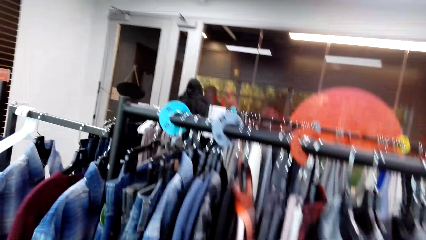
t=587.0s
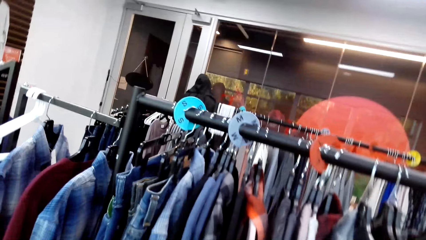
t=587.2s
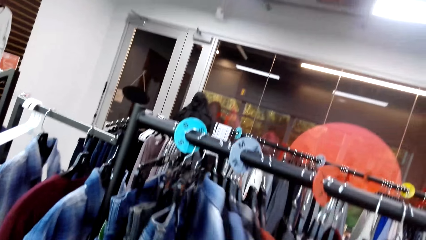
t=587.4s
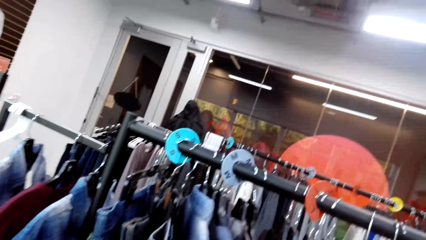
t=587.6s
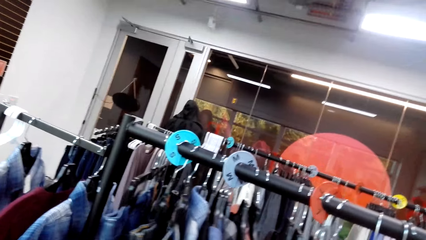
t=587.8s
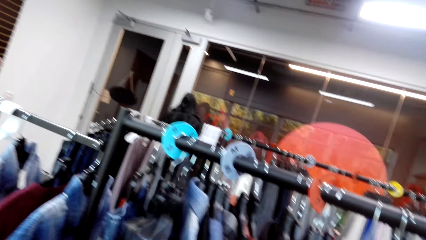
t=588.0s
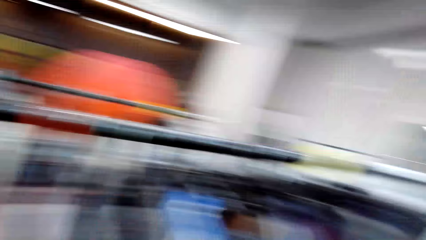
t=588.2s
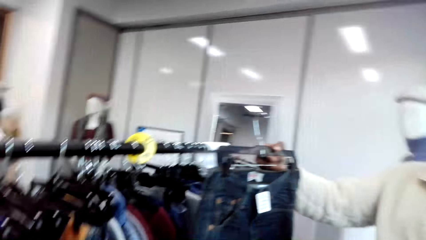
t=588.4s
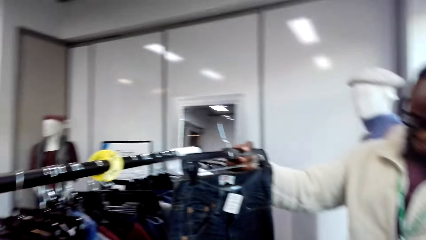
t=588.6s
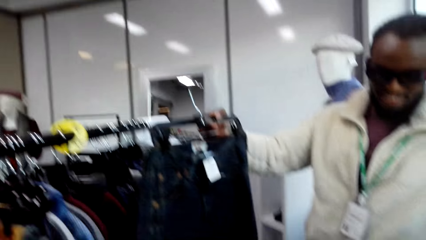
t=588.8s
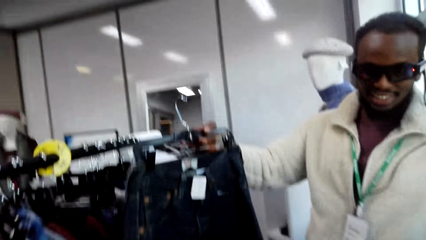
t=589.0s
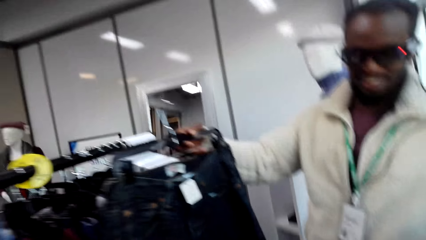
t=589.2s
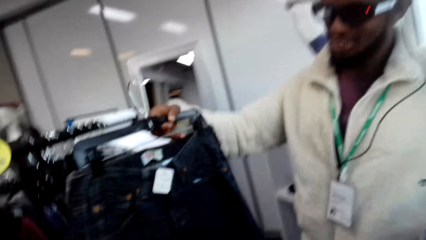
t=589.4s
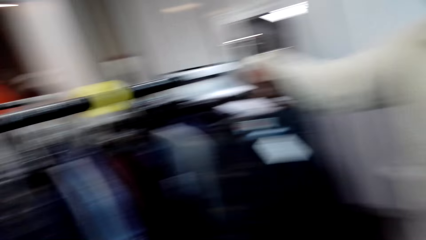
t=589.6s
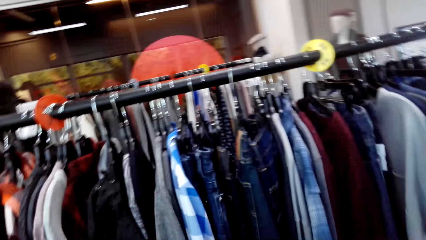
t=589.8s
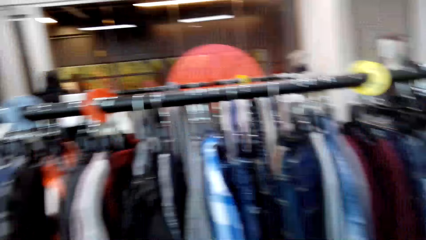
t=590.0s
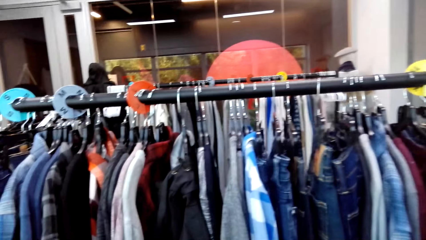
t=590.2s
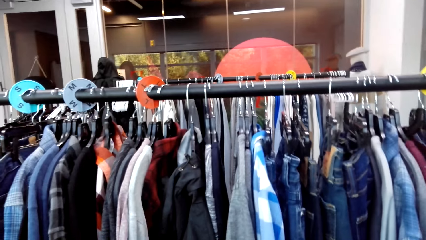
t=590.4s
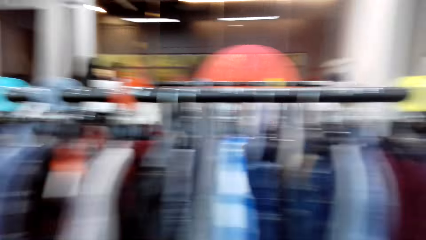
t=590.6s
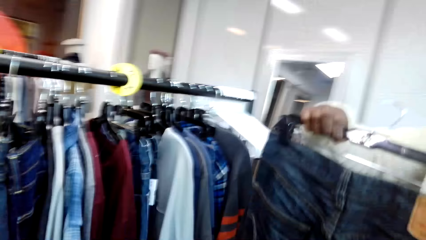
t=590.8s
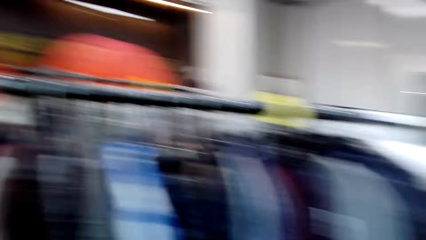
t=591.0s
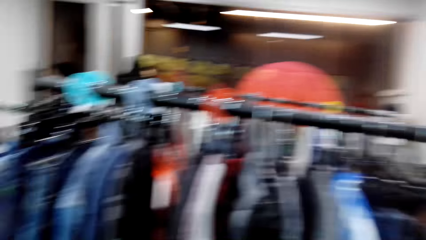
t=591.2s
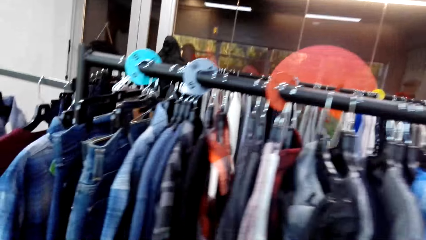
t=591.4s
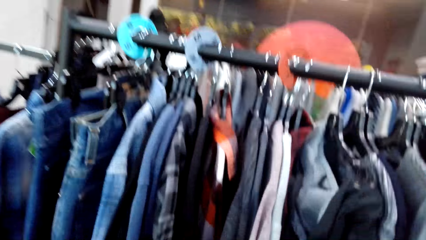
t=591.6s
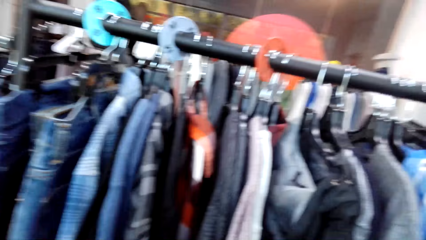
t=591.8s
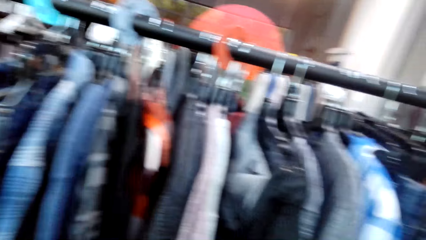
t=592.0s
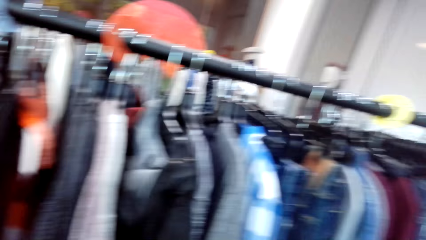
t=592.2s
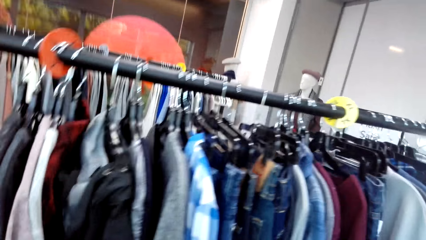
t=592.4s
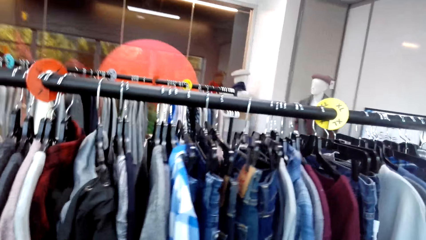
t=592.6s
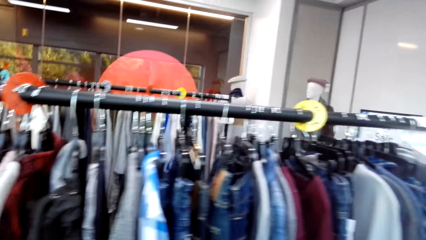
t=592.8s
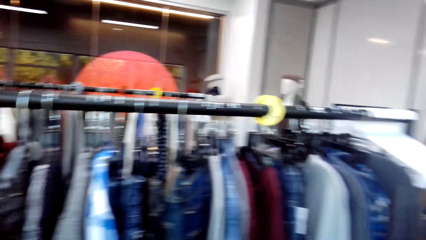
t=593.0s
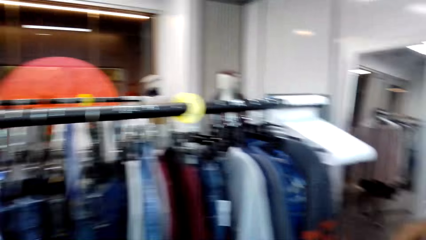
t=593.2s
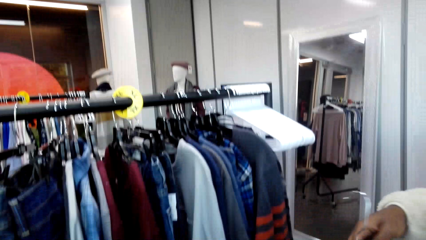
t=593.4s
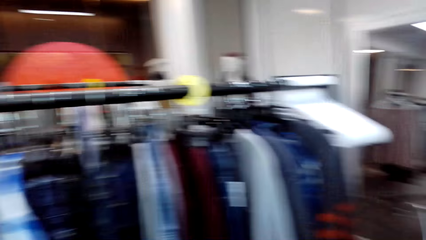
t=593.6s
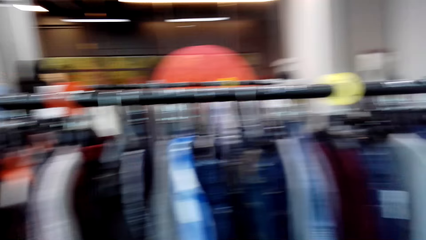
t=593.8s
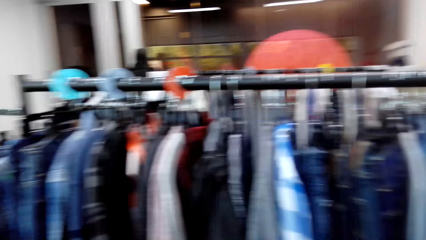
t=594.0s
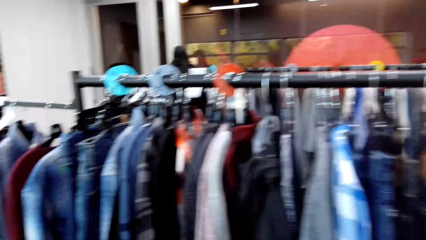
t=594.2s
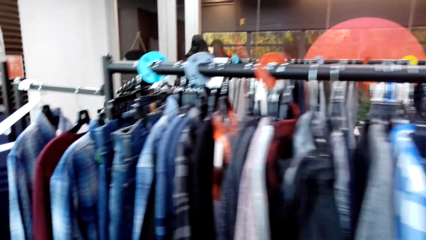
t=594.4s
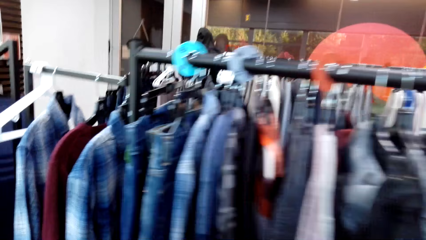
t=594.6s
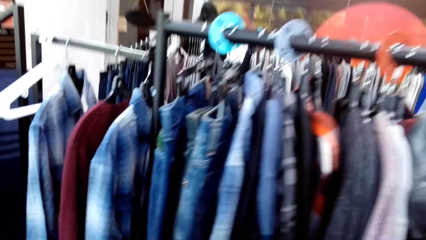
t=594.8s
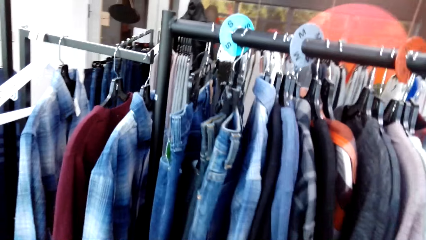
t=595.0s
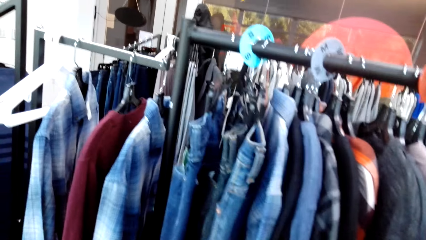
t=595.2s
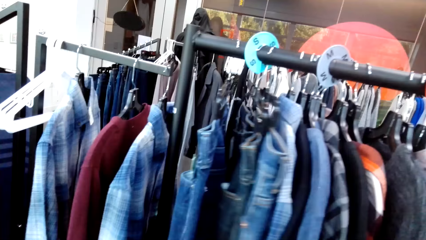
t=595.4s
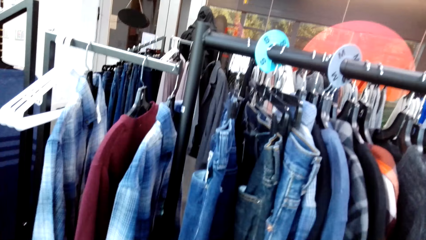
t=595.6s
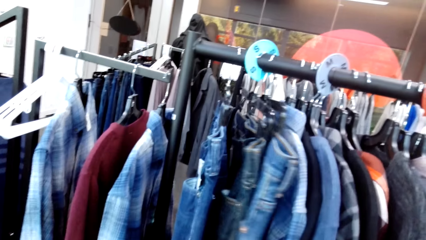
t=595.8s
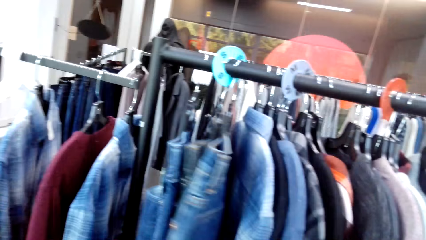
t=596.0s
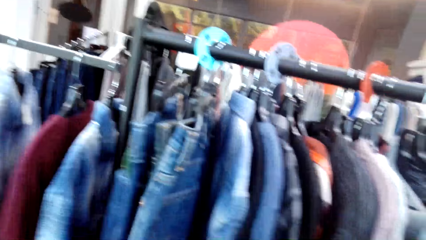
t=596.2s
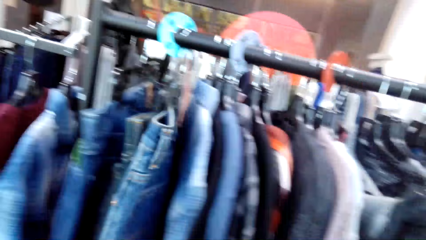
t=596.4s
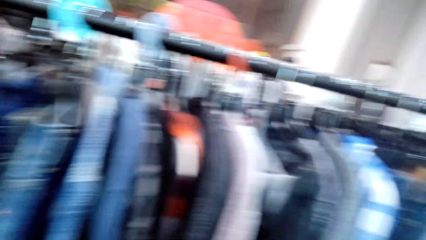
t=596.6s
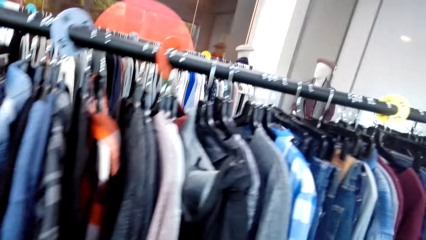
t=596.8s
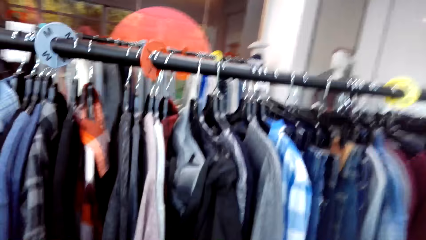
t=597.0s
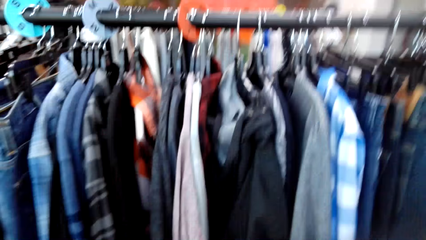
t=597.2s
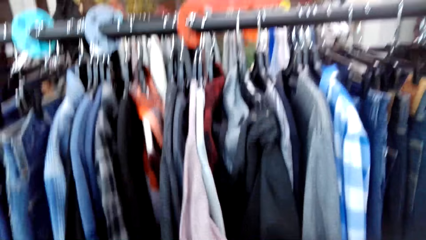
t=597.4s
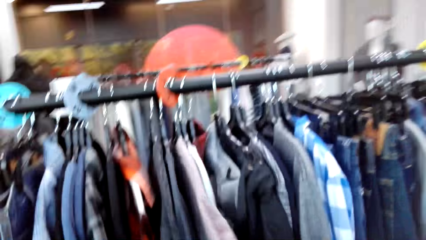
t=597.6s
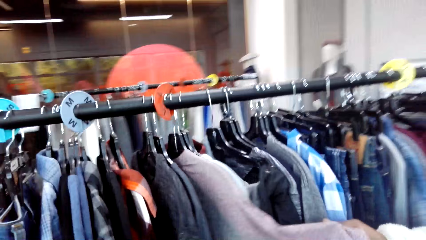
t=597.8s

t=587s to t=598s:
The camera wearer turns the camera. They do something.

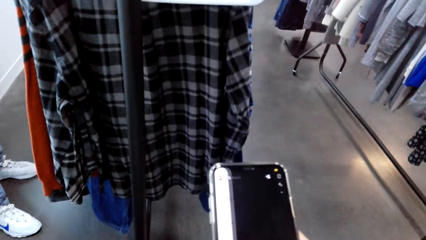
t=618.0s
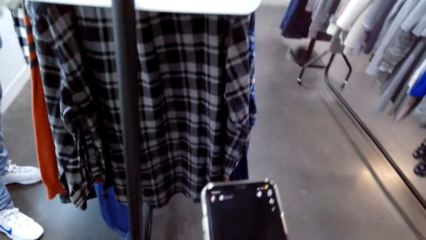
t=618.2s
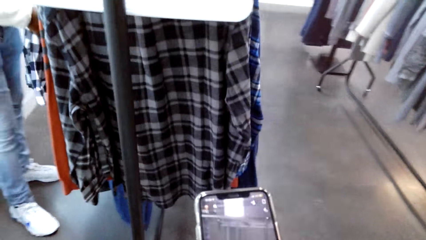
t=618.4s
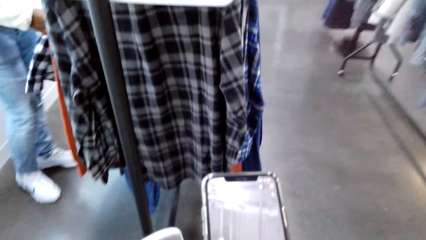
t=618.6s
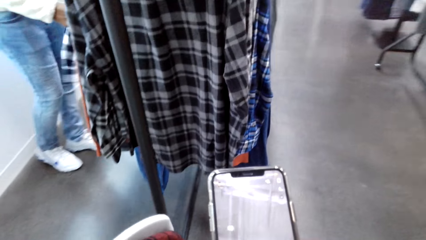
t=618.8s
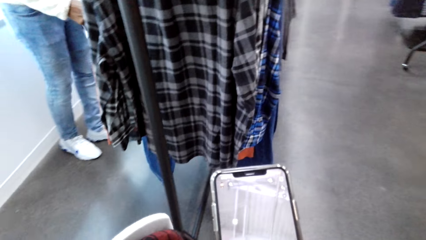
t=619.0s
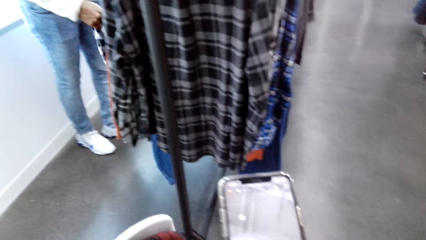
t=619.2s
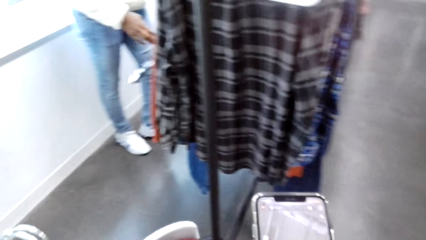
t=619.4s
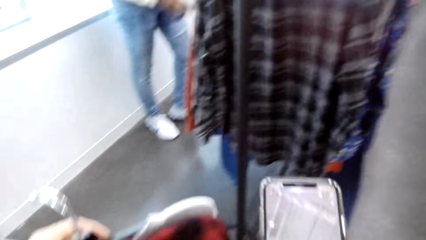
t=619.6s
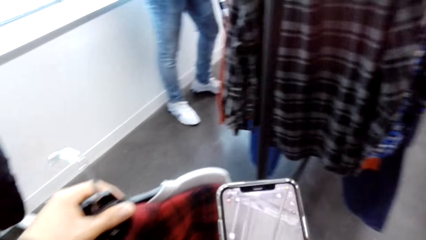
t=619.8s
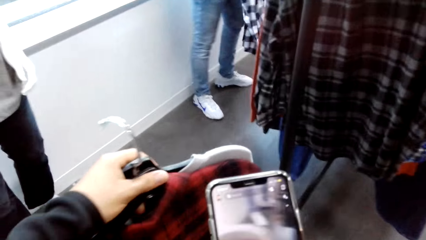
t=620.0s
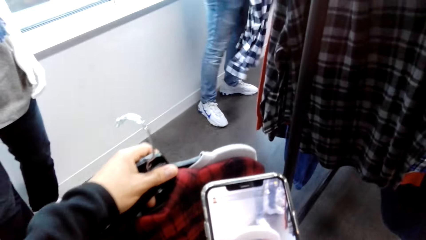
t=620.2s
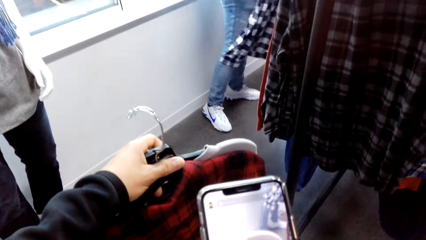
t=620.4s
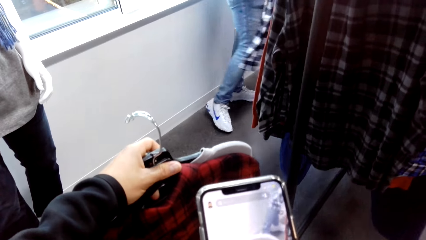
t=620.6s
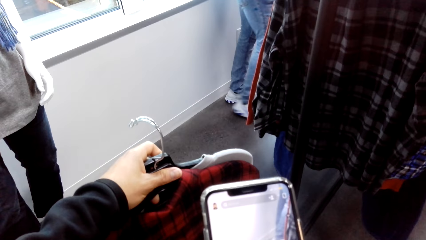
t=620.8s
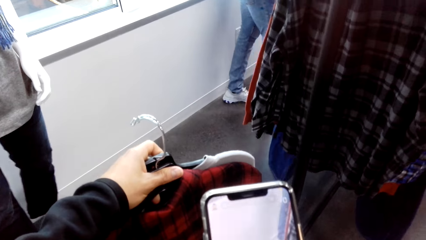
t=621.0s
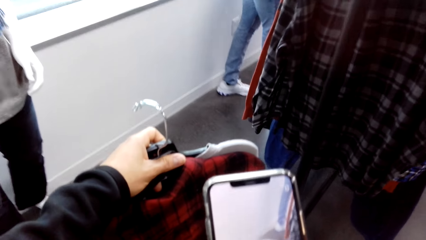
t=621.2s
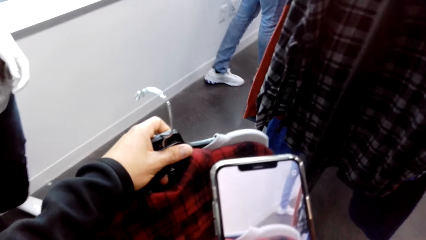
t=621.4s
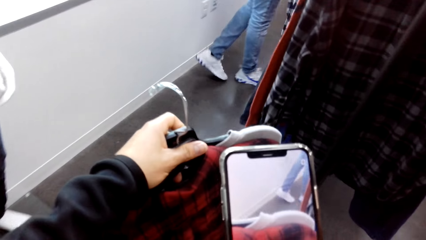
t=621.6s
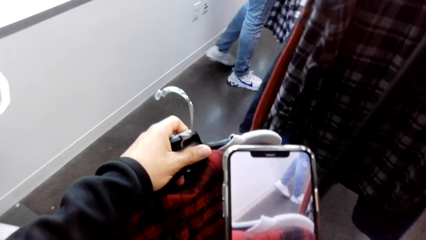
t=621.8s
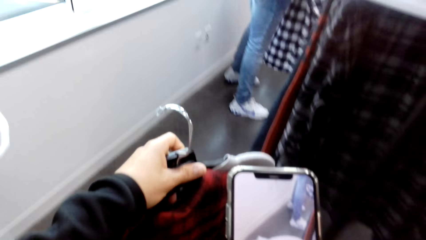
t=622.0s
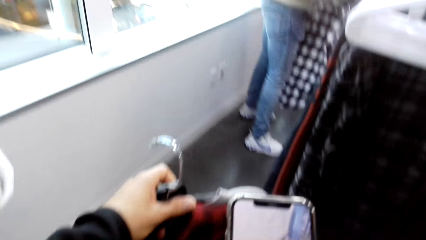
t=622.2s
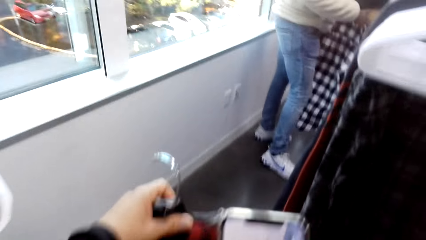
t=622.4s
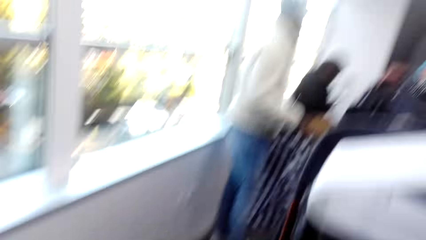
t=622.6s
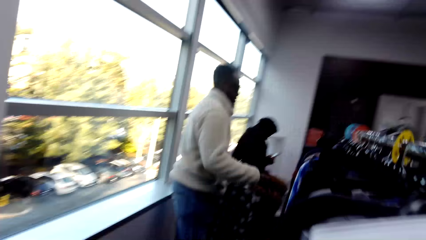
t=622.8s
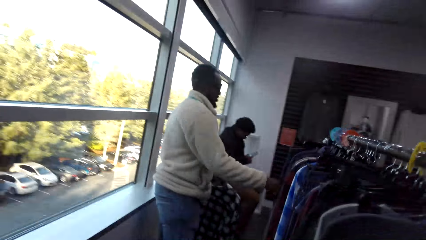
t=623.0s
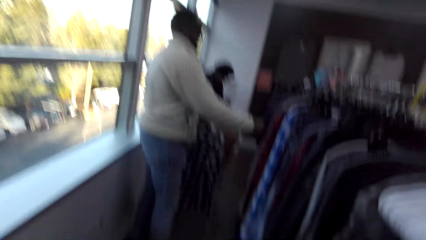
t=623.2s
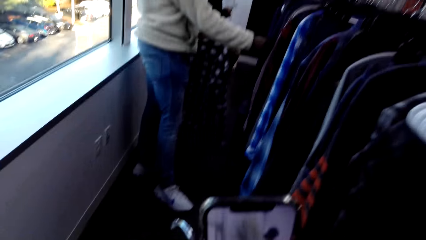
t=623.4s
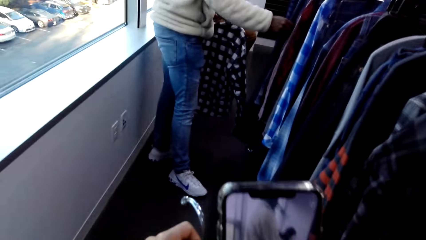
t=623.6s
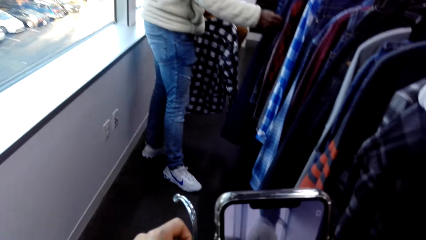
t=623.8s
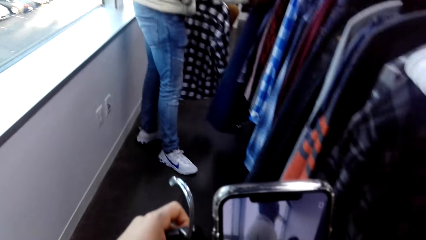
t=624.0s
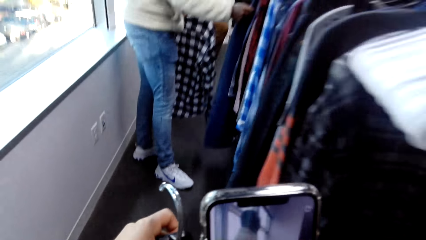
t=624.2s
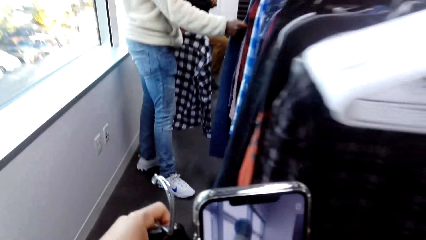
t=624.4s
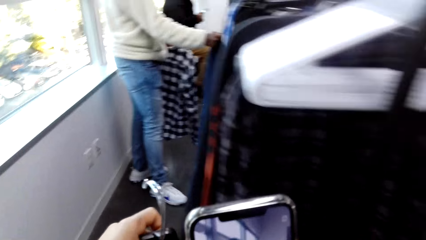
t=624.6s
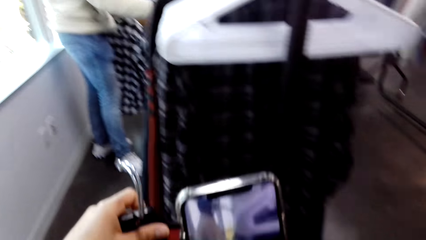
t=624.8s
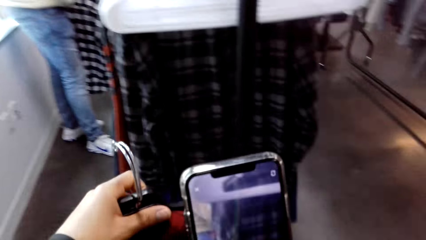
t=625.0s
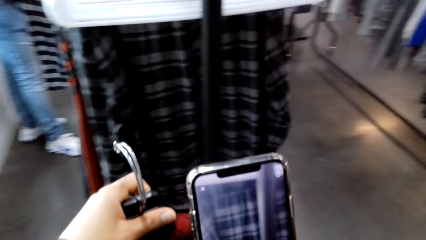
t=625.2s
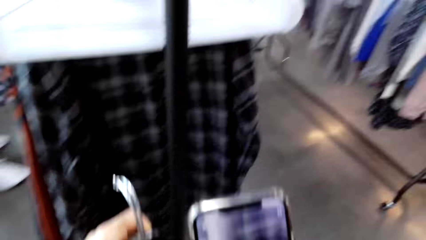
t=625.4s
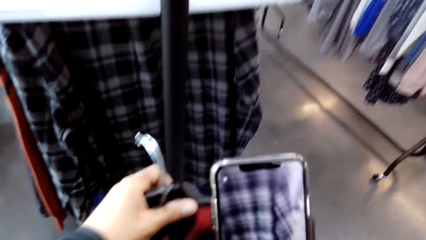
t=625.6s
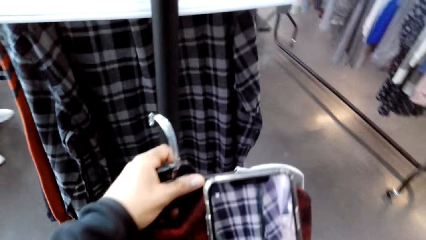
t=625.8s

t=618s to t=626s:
The camera wearer uses his phone. They fit a shirt.
